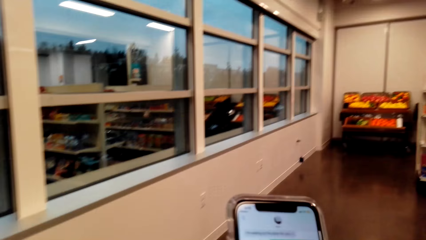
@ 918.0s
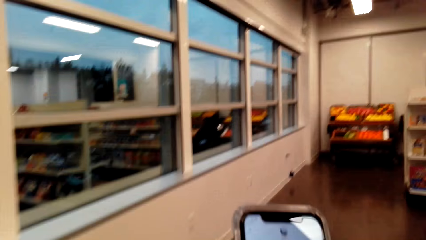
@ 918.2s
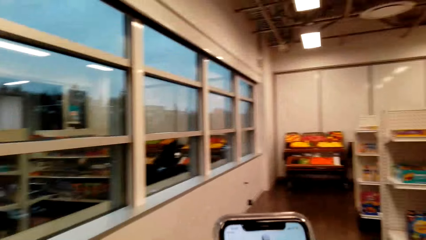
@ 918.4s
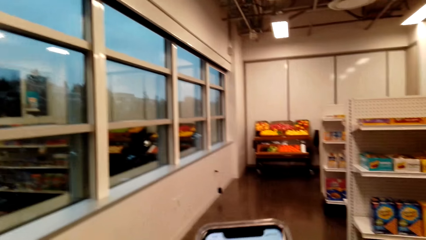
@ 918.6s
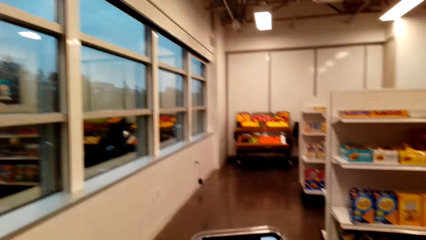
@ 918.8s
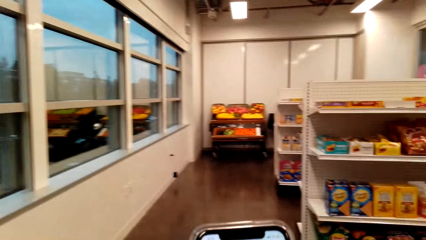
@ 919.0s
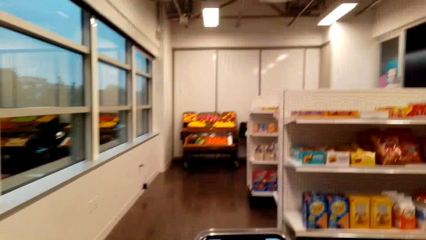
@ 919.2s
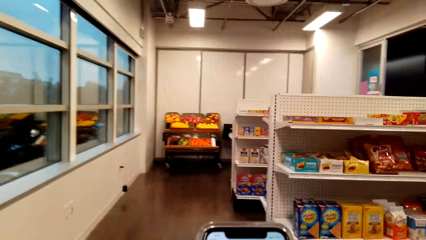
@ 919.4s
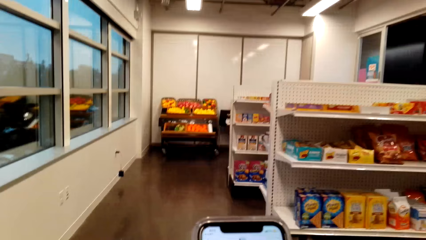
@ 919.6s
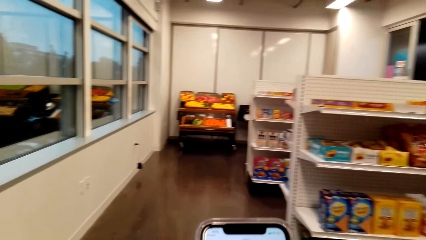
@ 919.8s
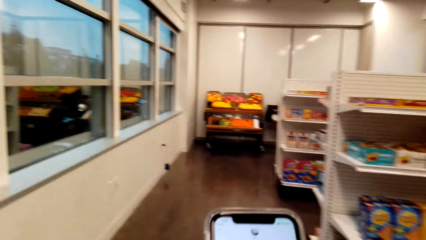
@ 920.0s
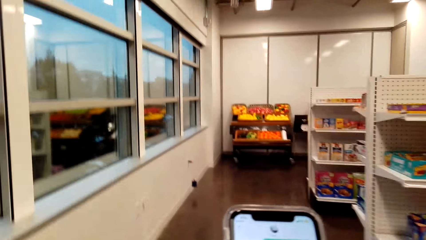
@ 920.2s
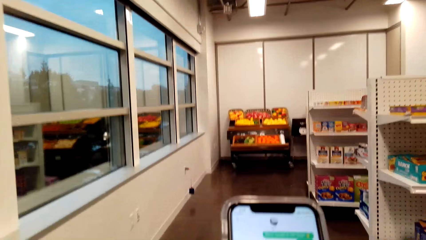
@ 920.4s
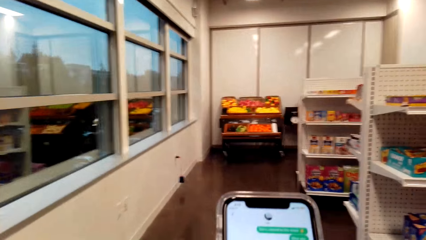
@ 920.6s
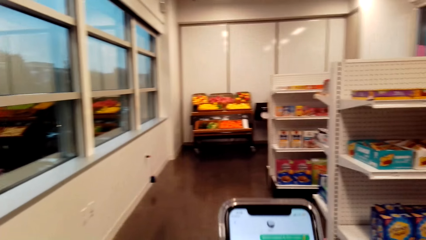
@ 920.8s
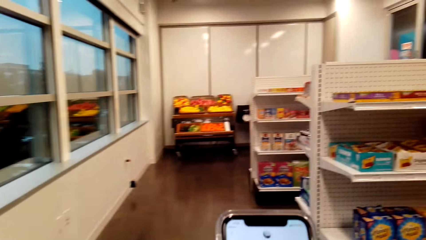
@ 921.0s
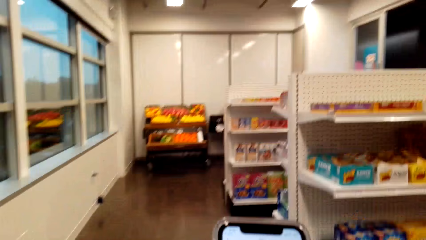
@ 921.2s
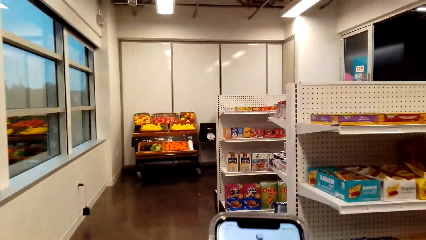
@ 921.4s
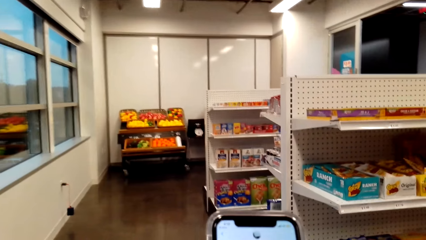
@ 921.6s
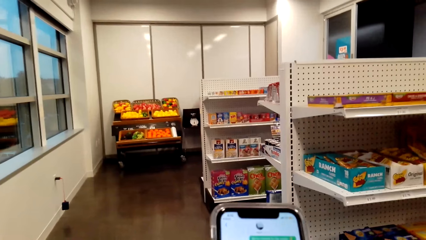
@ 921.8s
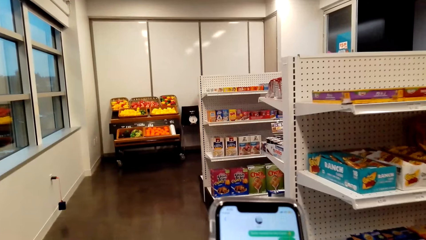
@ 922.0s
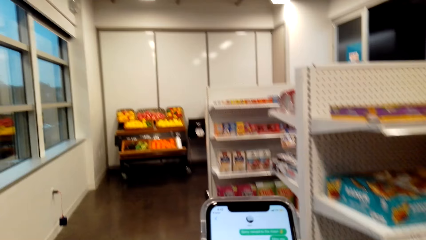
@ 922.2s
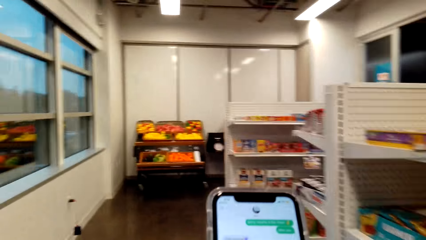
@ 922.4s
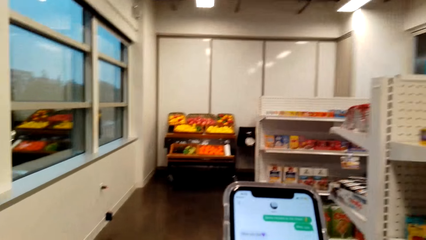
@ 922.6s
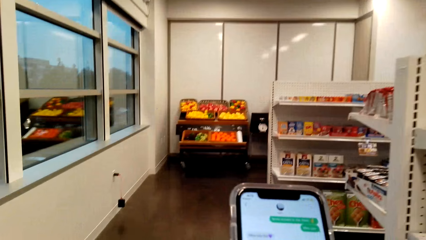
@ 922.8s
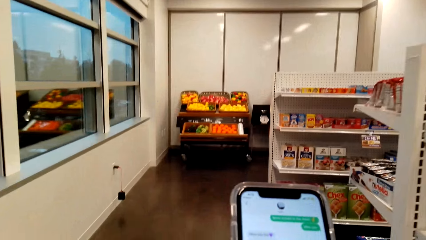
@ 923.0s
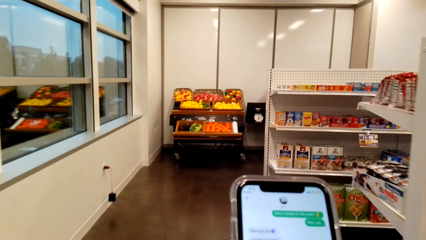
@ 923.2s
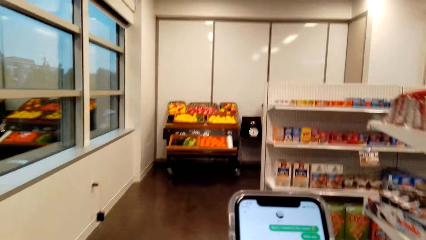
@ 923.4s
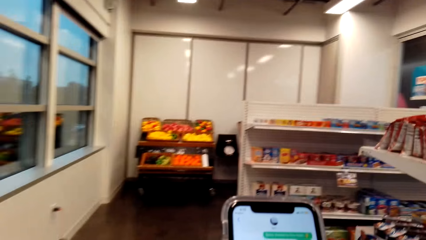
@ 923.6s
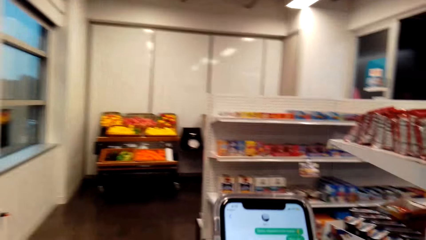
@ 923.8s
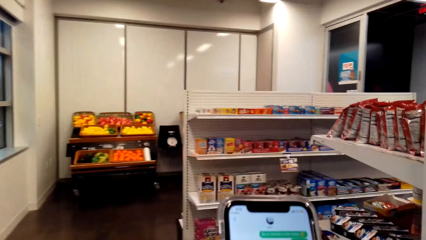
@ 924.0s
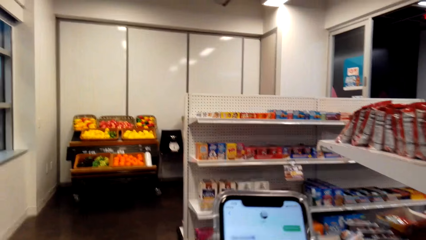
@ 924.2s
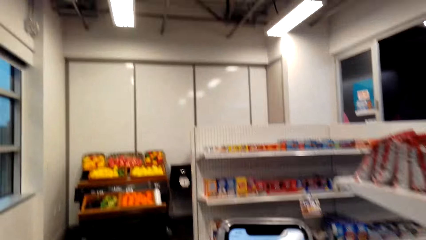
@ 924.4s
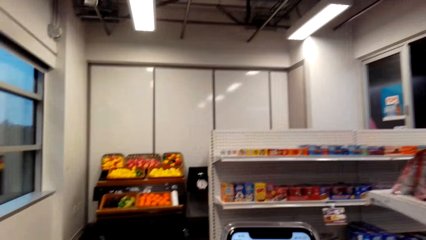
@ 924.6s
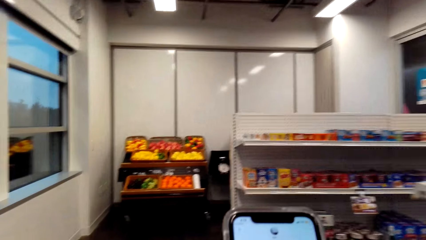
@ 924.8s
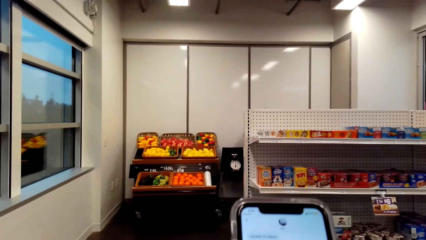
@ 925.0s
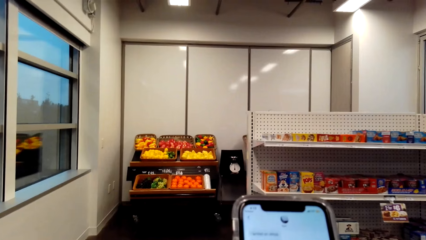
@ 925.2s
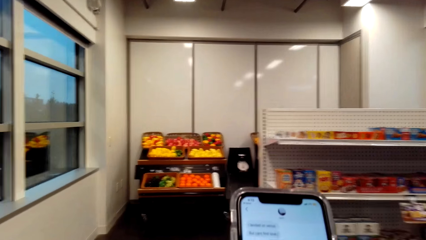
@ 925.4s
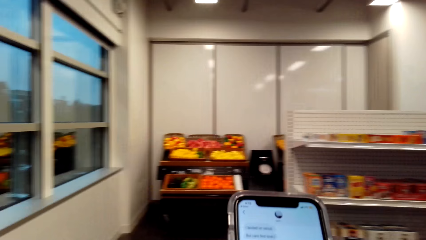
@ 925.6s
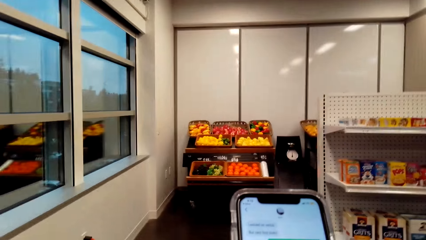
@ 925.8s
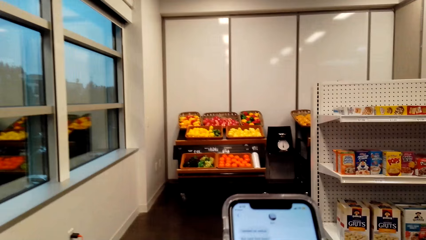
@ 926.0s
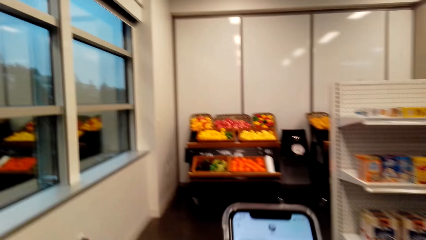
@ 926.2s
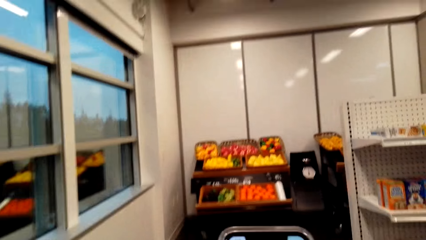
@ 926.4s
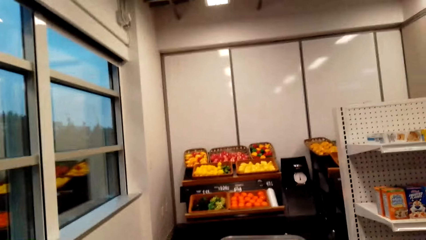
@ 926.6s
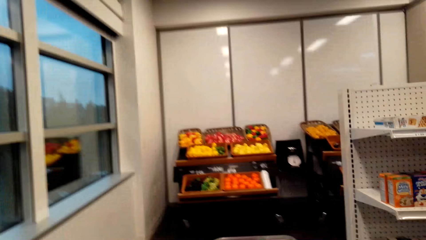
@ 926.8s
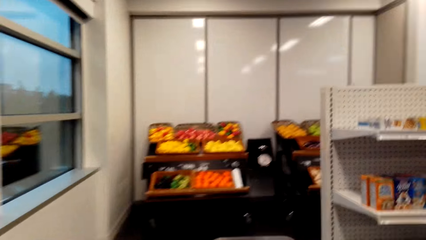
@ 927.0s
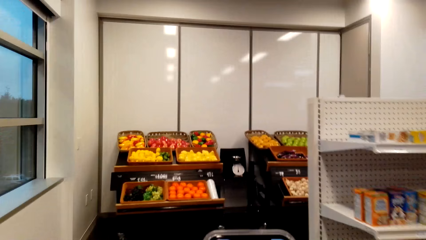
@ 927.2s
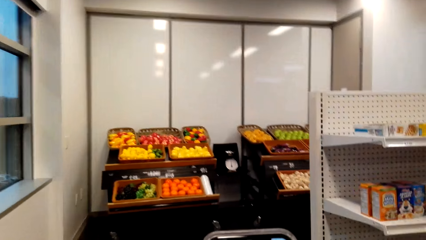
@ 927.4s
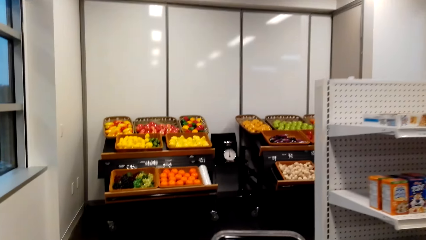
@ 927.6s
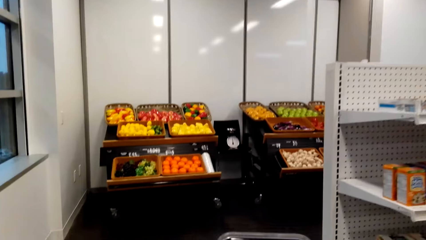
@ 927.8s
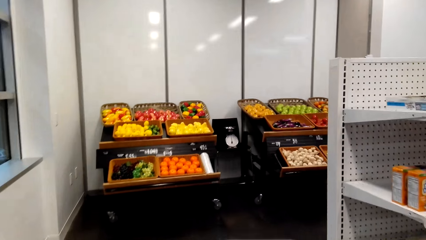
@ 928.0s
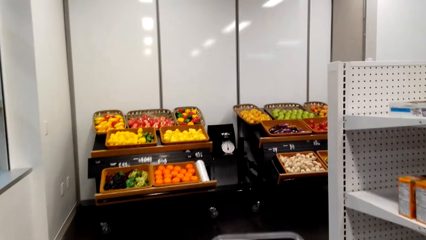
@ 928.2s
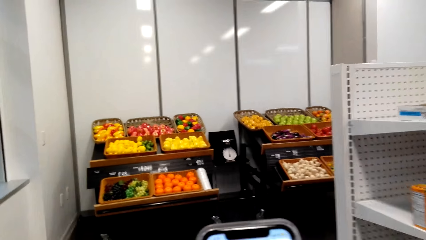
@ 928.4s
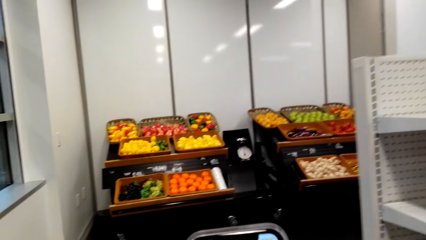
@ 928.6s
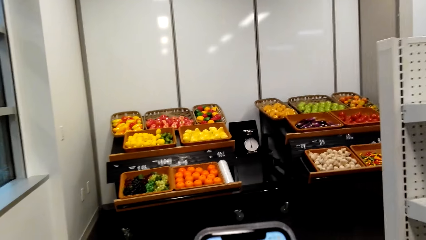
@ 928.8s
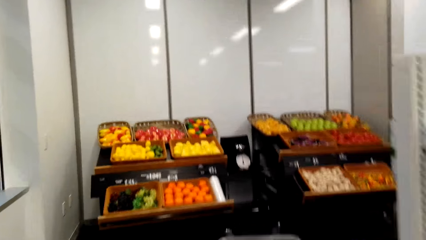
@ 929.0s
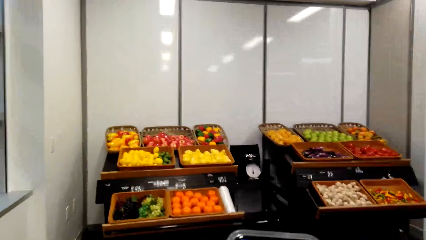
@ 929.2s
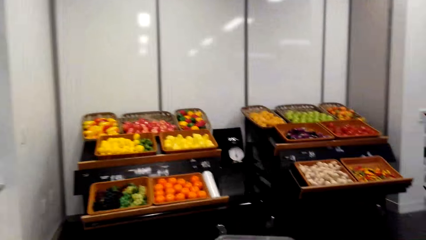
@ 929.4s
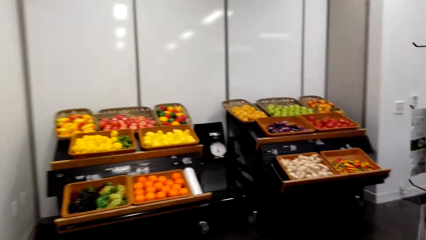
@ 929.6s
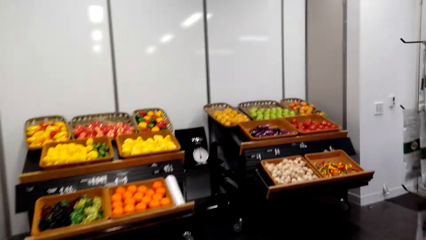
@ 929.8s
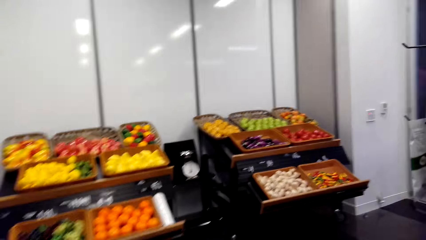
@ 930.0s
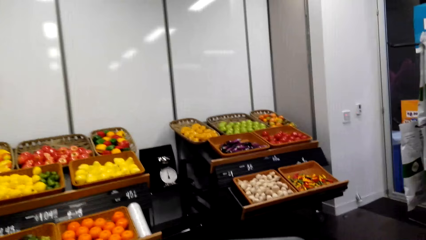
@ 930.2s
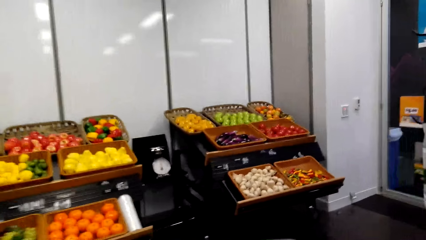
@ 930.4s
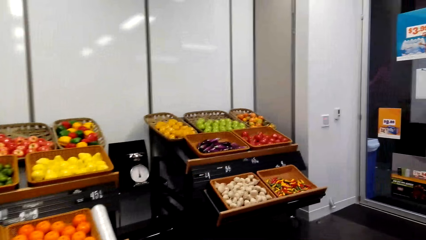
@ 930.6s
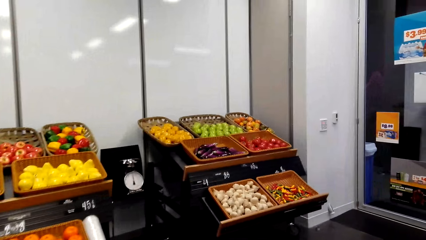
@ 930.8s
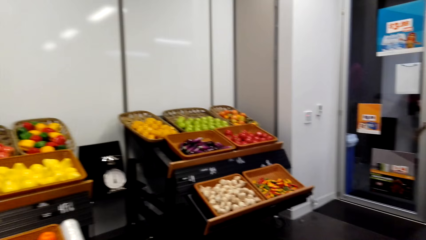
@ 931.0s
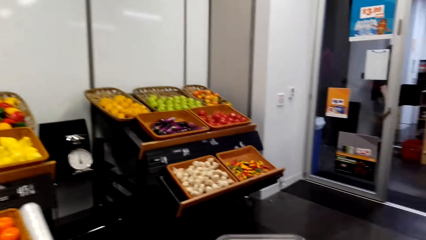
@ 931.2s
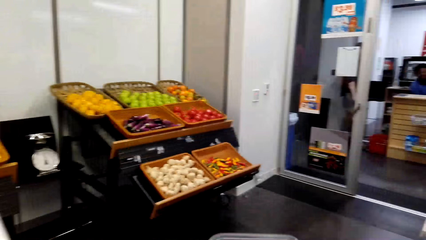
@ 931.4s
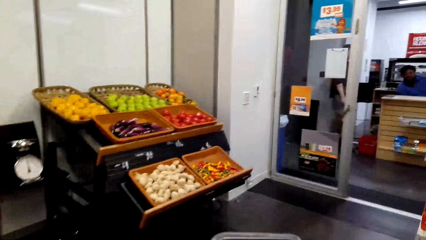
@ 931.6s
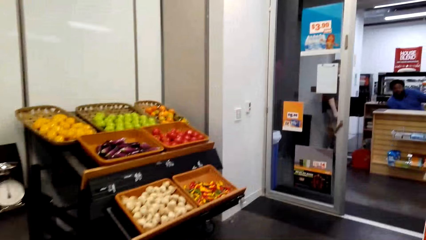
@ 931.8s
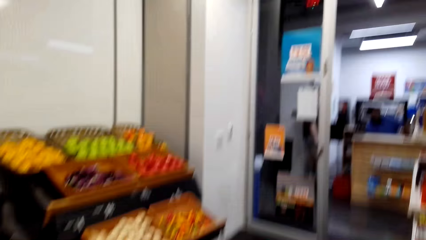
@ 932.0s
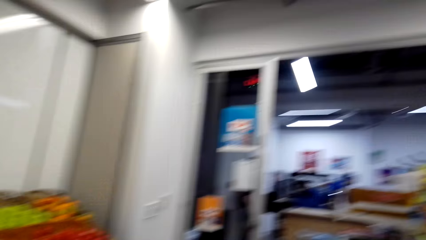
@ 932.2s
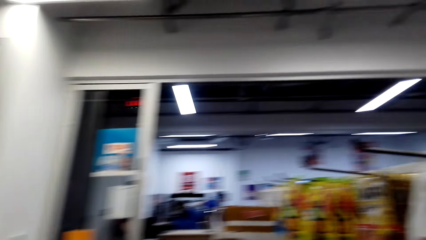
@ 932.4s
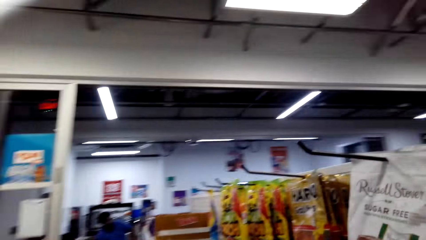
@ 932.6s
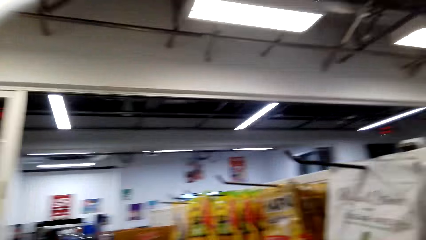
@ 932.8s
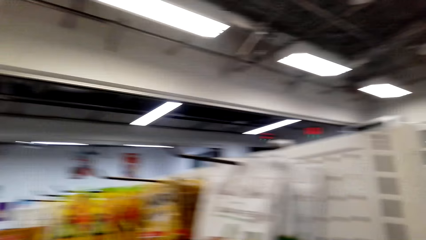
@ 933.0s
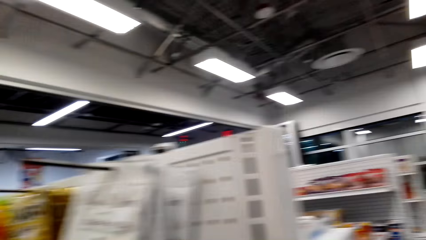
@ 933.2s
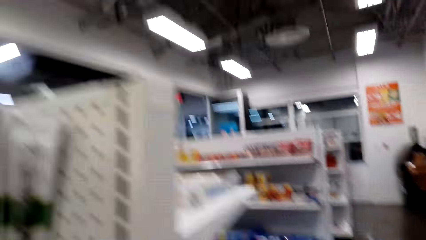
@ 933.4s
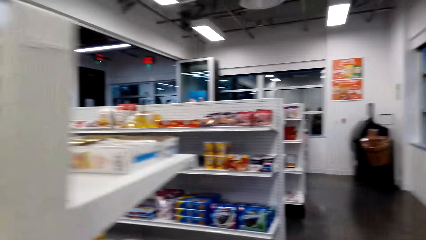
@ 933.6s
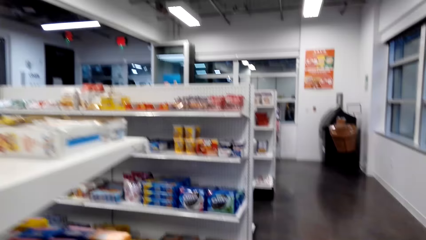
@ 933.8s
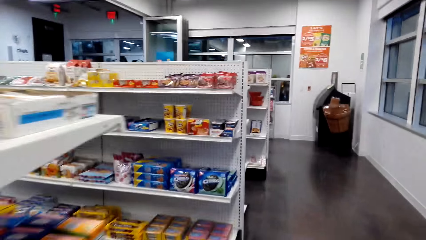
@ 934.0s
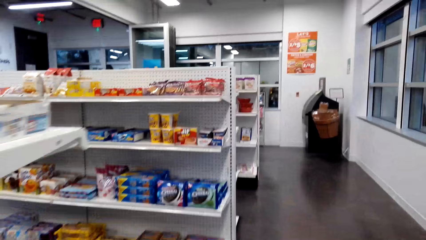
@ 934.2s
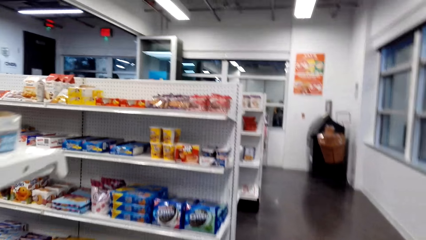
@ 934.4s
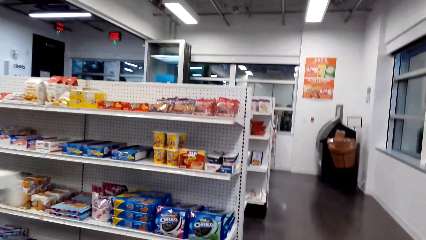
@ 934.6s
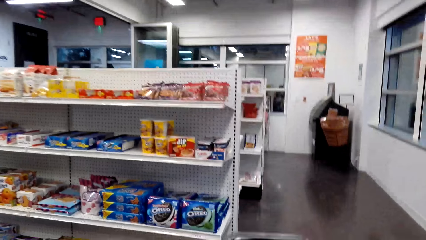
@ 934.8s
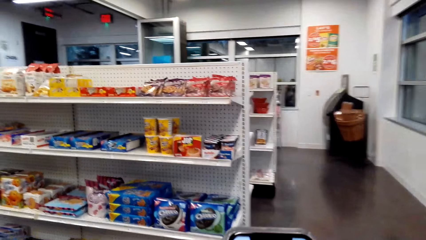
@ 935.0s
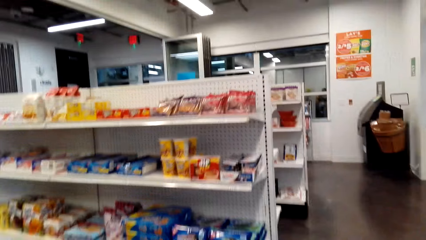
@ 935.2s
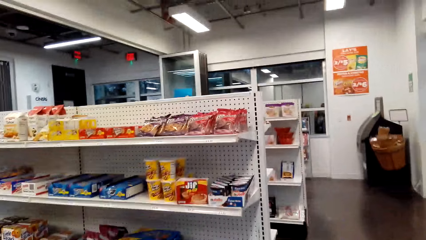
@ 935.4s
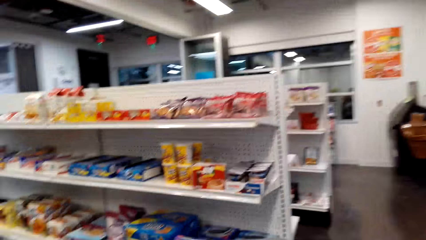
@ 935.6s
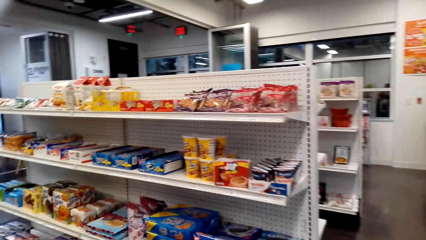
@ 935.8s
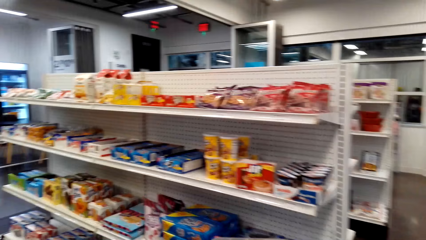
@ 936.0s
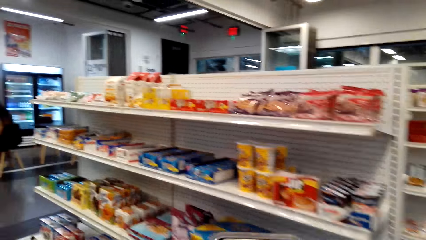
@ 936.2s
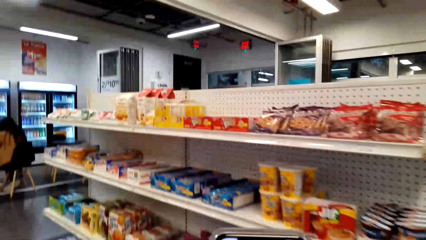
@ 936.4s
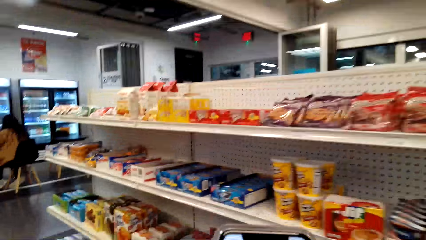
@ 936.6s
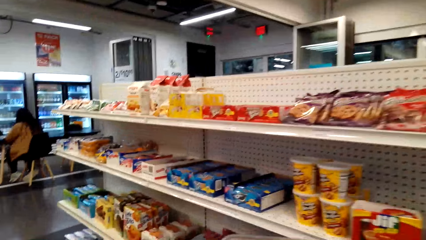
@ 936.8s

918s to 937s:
The camera wearer walks around a supermarket. She operates a mobile phone with her hands. She walks around the supermarket. She looks around the supermarket.
